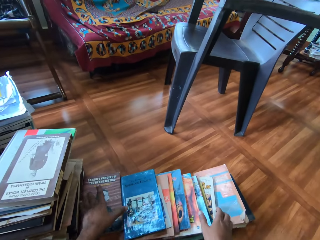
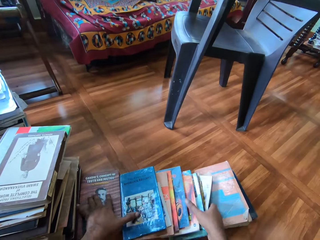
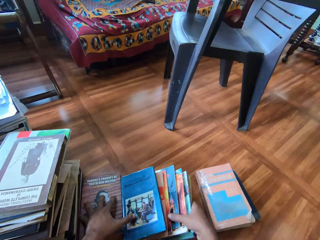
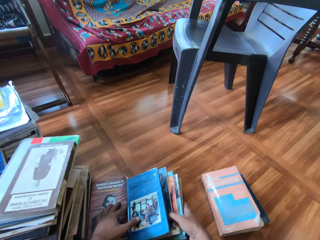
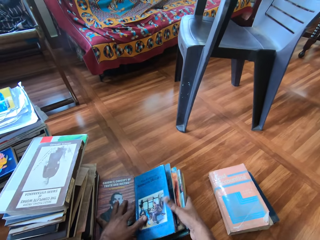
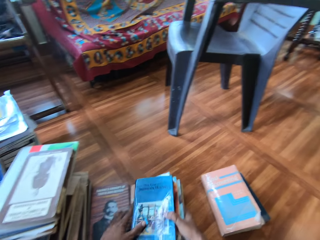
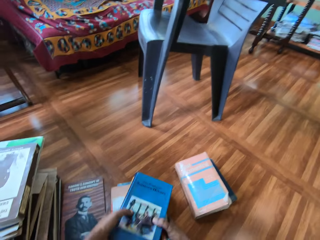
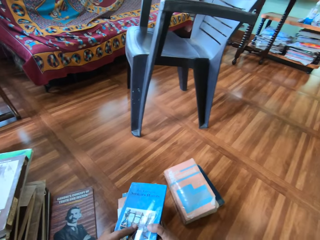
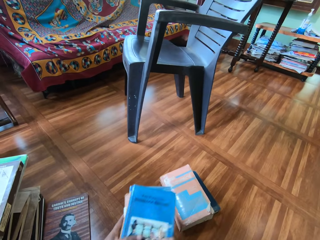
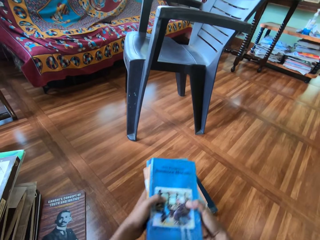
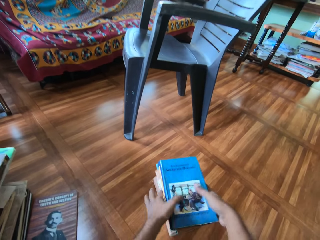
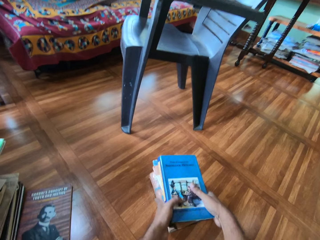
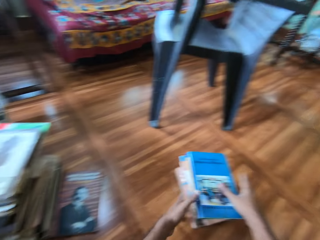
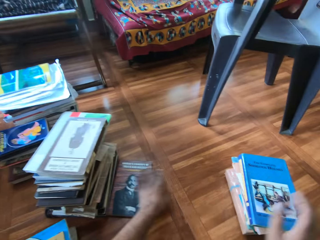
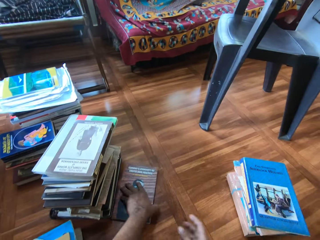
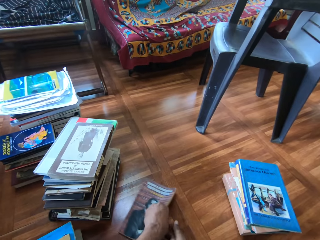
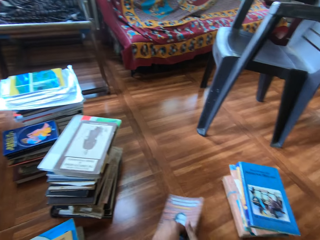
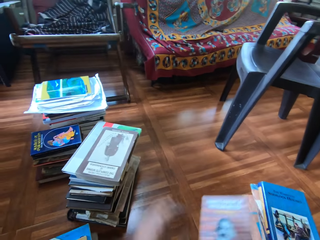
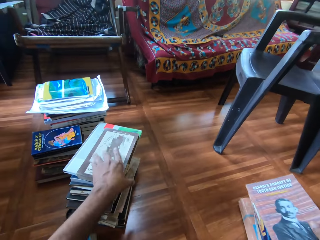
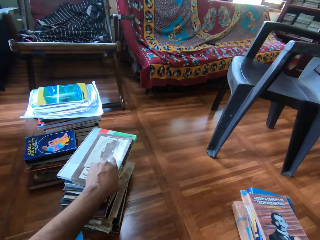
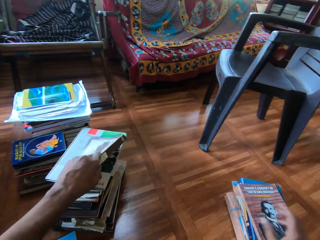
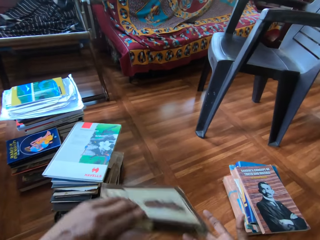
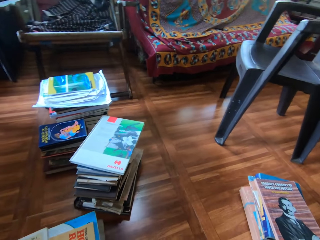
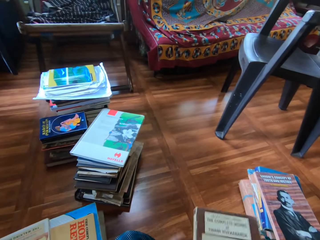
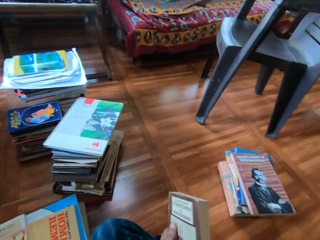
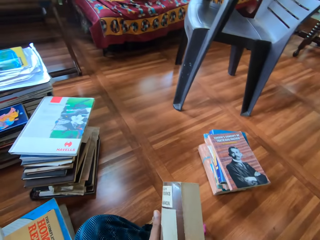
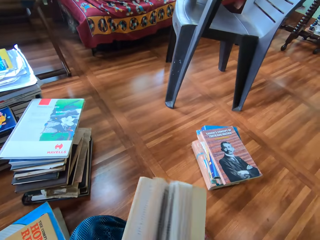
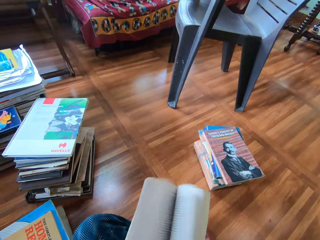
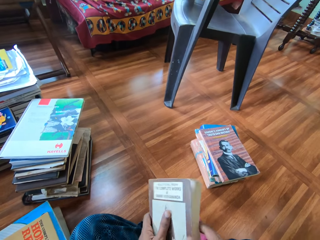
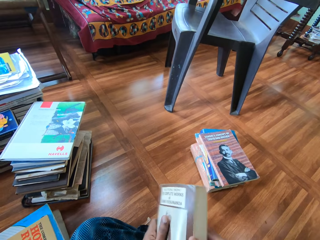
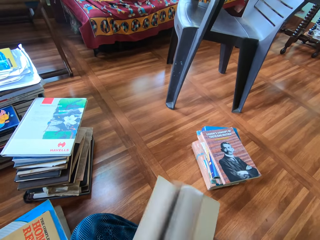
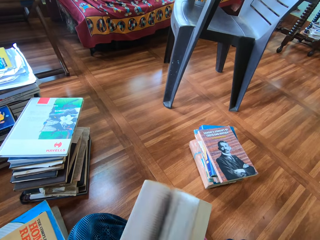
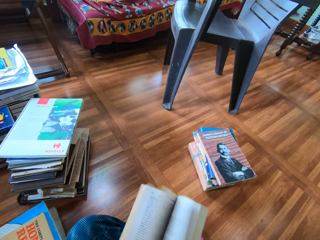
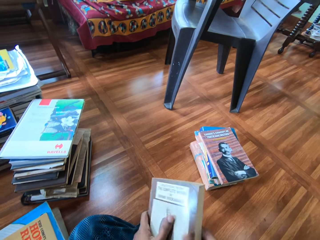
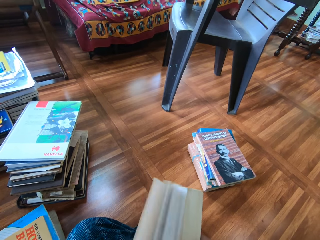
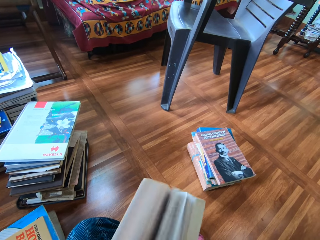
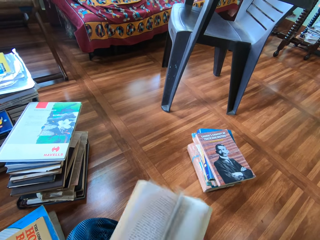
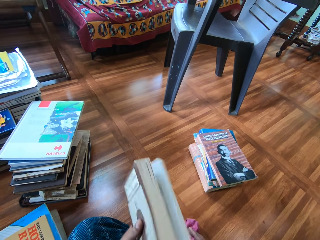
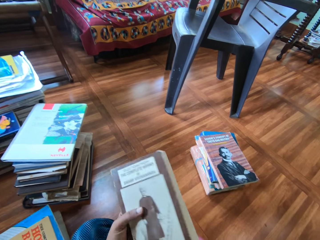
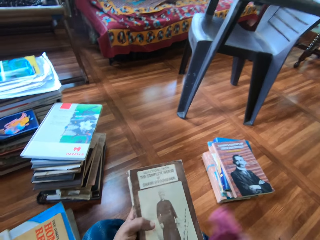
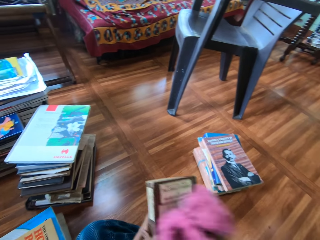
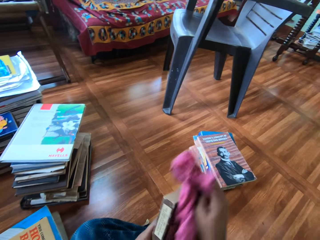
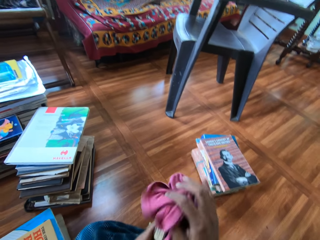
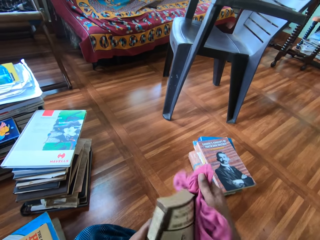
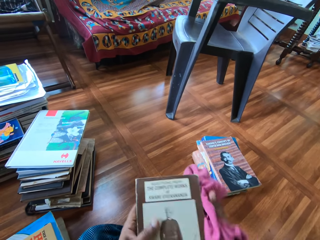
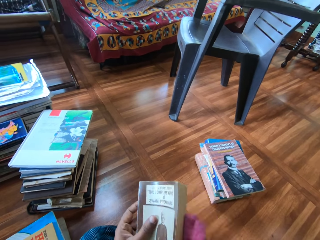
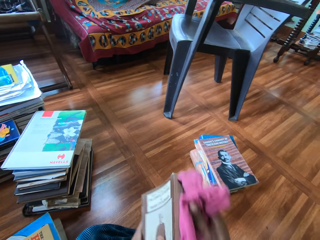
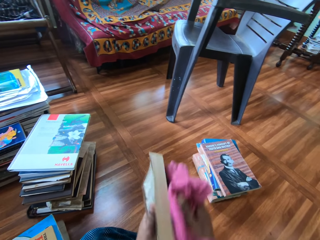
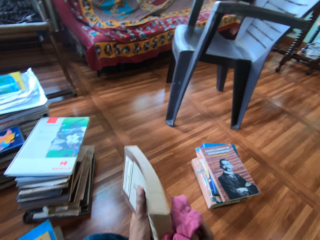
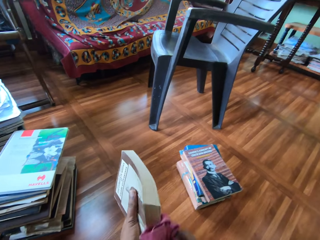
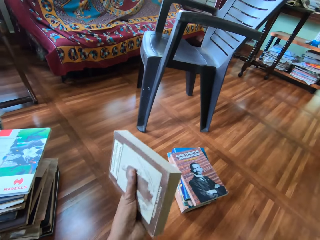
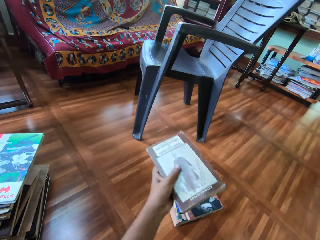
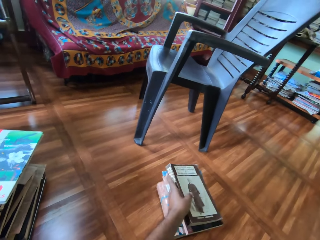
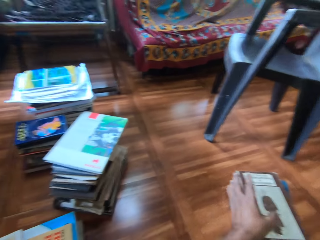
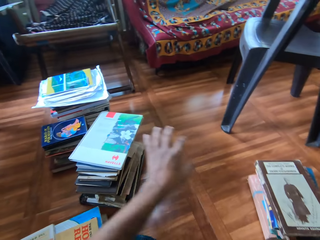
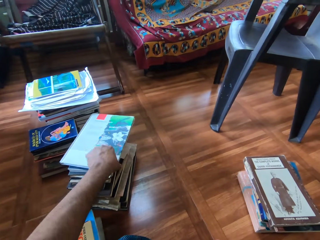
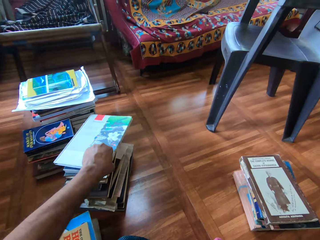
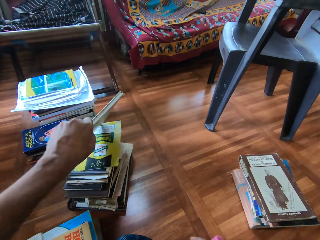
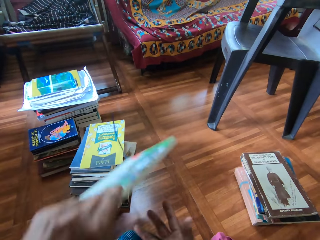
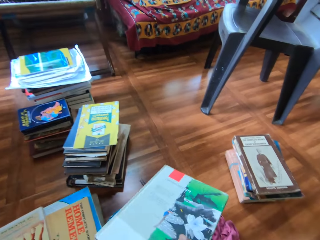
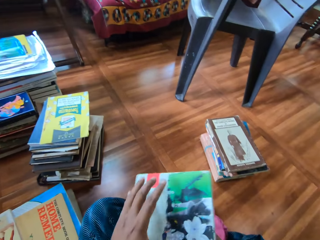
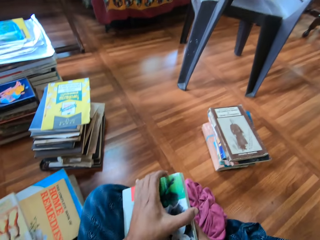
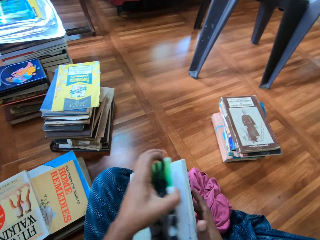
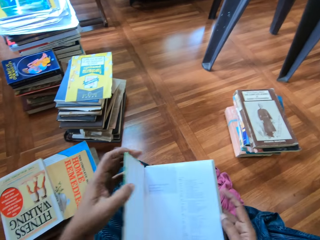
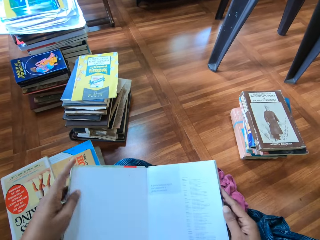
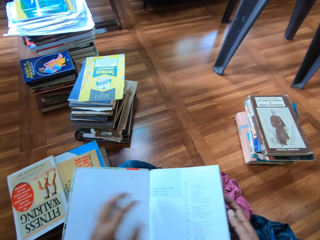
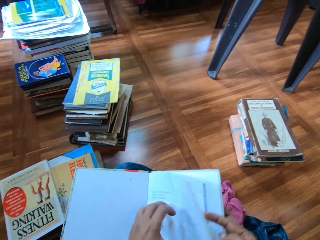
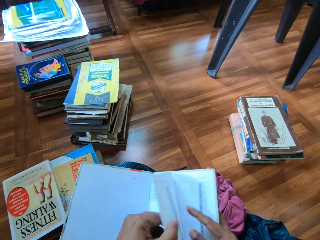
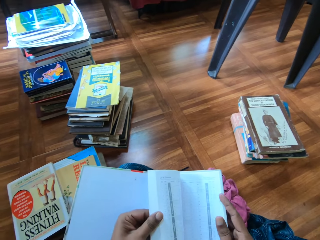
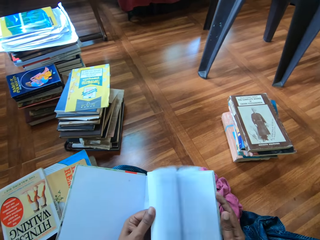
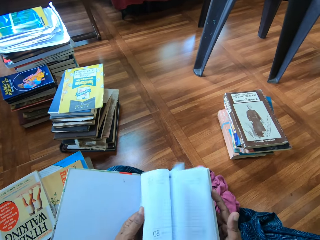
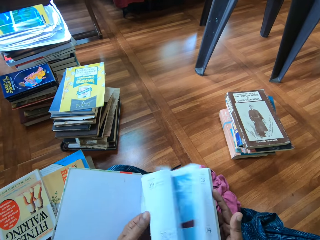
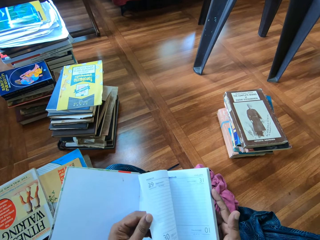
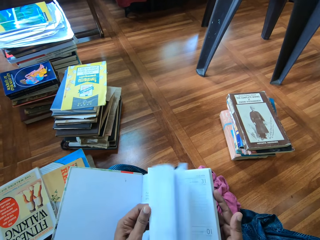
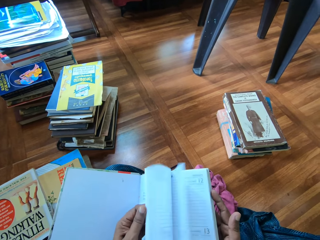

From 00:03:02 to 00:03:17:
The camera wearer picks up a book. He arranges the cleaned books on the floor with his hands. He collects books. He stacks the cleaned books on the floor with his hands. He picks a cleaned book on the floor with his left hand. He passes the cleaned book from his left hand to his right hand. He stacks the cleaned book on the floor with his right hand. He picks a book from the pile of books on the floor with his left hand. He fiddles with the book in his hands and opens the book. He cleans the book with the napkin in his right hand. He holds a cloth. He stacks the book on the floor with his left hand. He picks a book from the pile of books on the floor with his left hand. He fiddles with the book in his hands and opens the book.

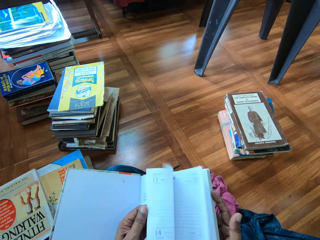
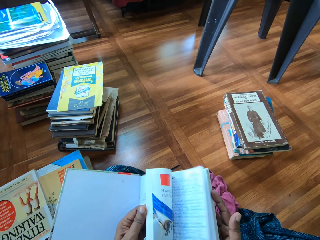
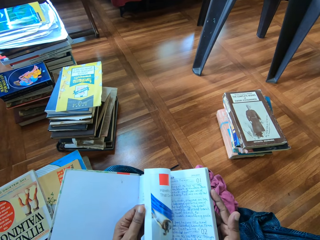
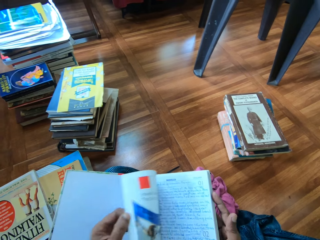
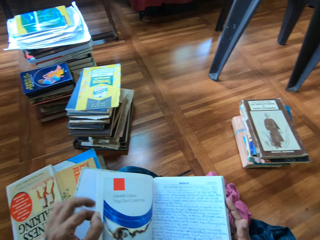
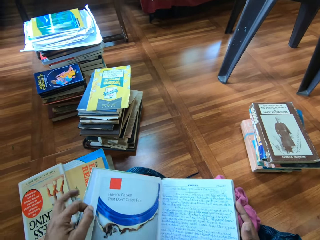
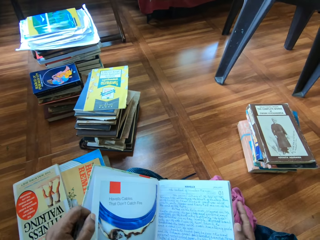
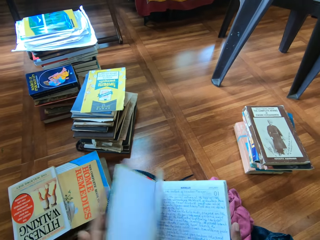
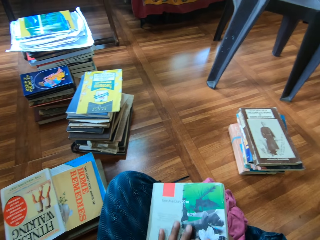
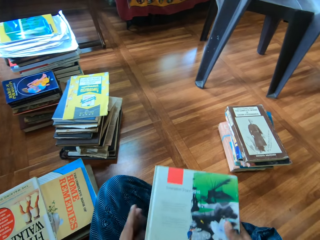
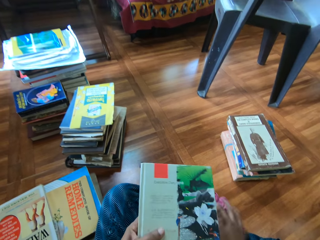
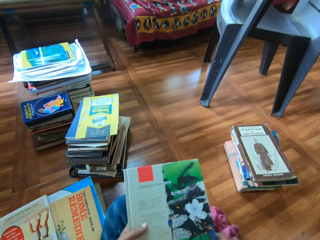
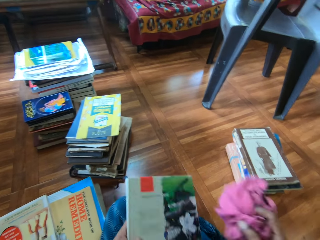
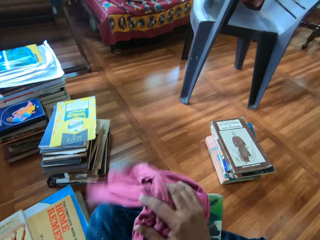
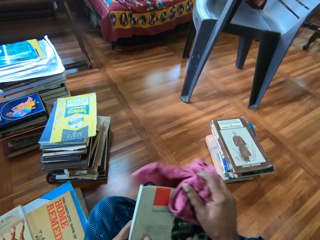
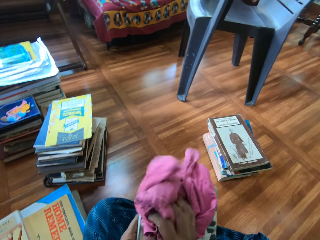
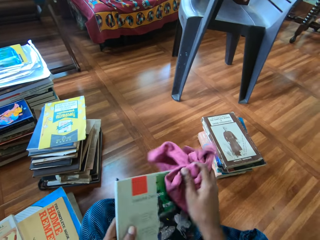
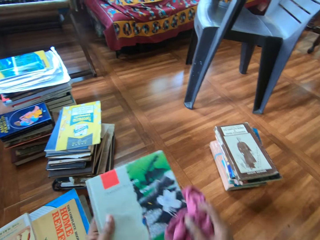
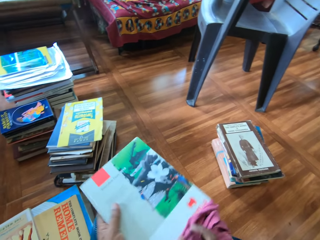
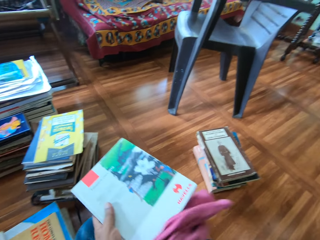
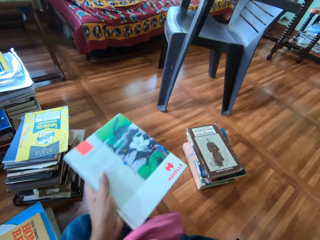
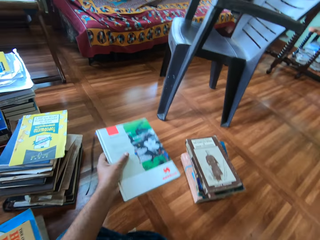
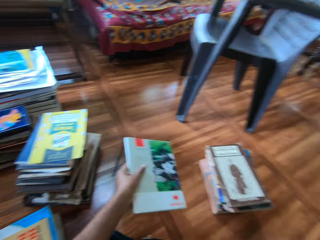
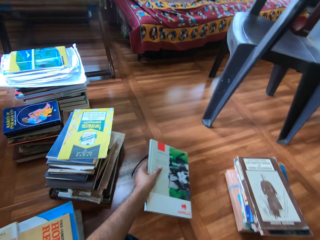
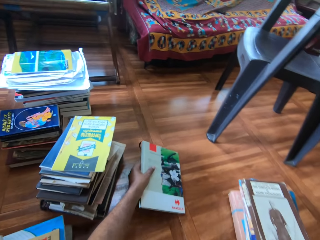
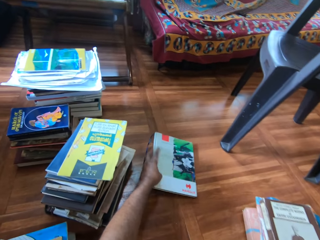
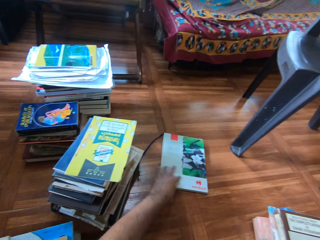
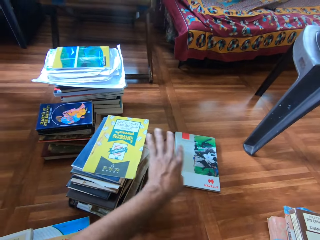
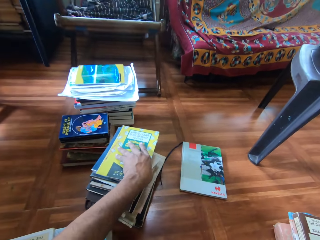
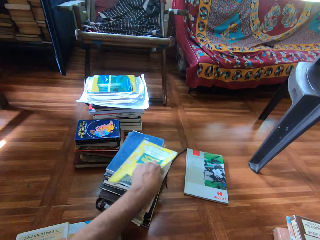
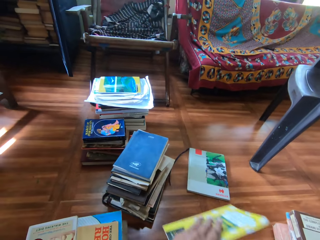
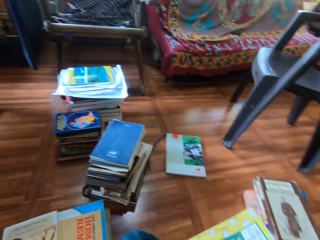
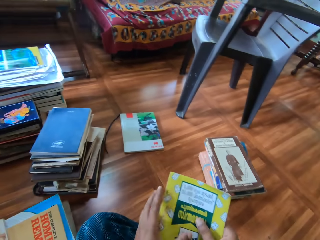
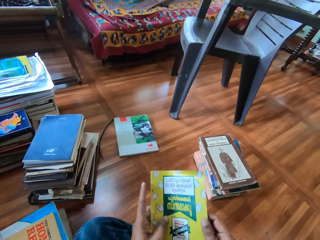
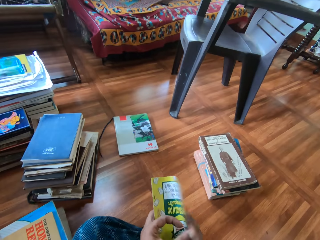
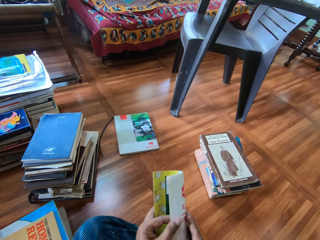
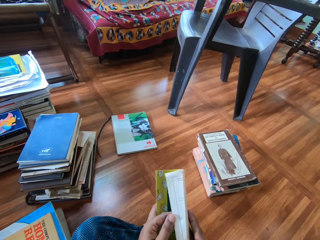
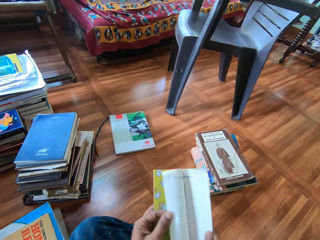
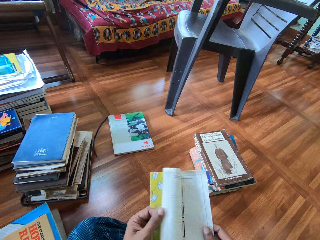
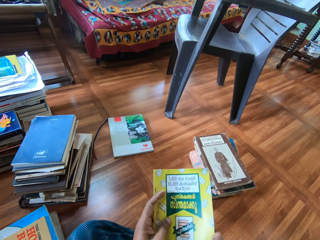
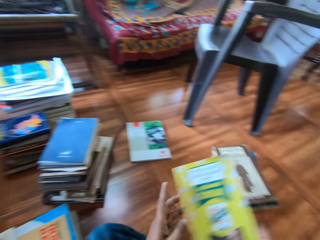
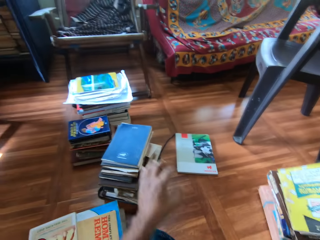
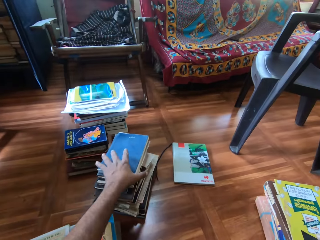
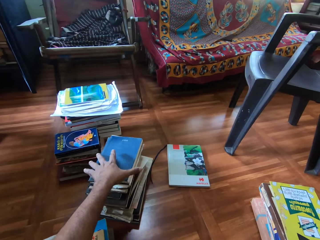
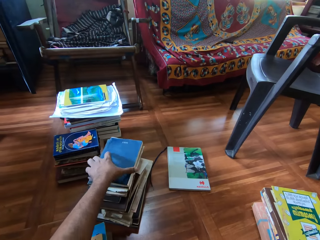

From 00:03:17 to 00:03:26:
The camera wearer picks the napkin from the floor with his right hand. He holds a cloth. He cleans the book with the napkin in his right hand. He drops the book on the floor with his left hand. He picks a book from the pile of books on the floor with his left hand. He fiddles with the book in his hands and opens the book. He stacks the book on the floor with his right hand.
